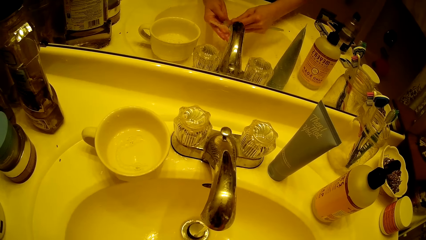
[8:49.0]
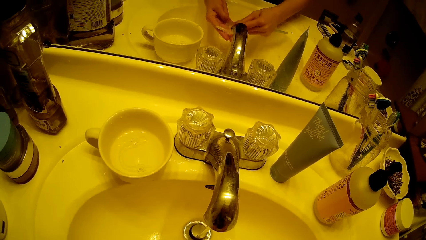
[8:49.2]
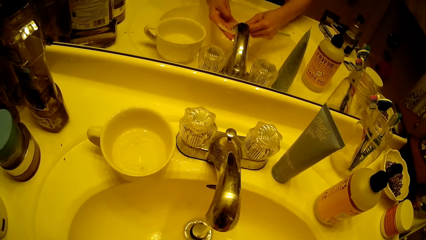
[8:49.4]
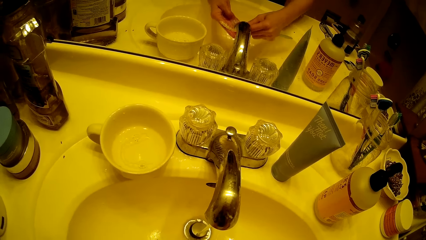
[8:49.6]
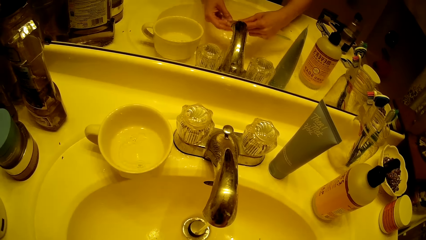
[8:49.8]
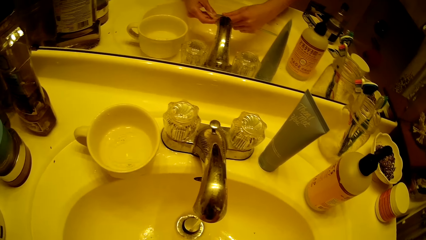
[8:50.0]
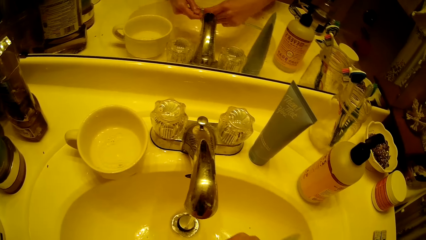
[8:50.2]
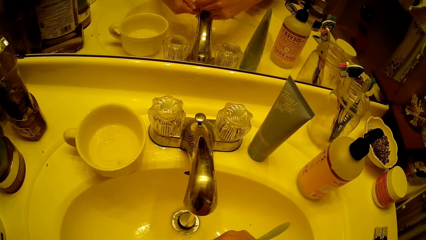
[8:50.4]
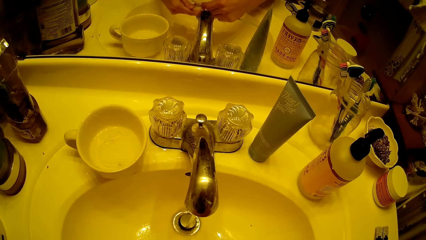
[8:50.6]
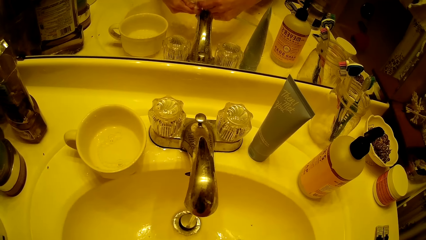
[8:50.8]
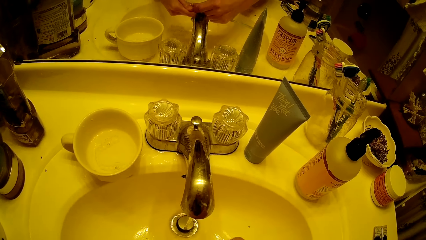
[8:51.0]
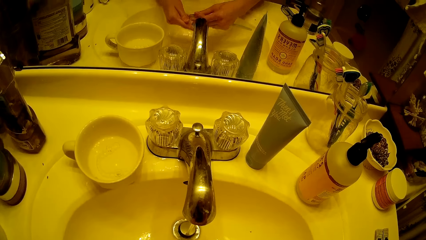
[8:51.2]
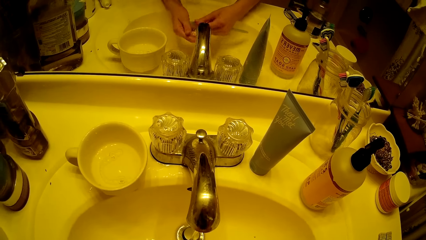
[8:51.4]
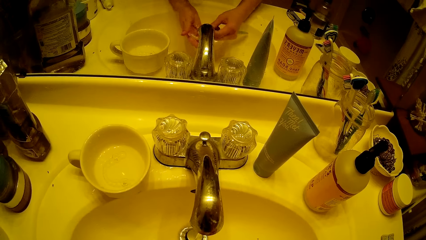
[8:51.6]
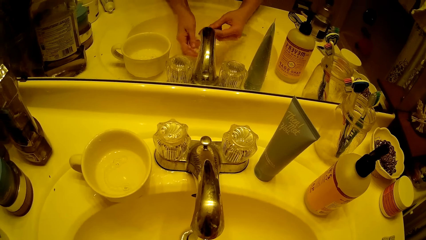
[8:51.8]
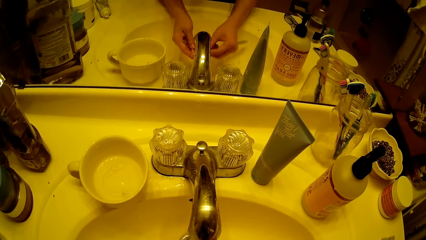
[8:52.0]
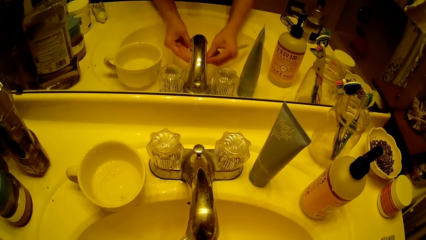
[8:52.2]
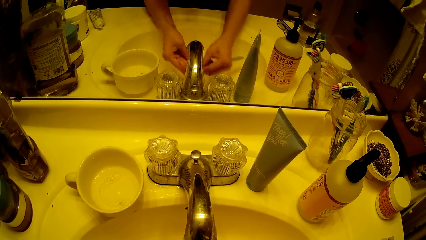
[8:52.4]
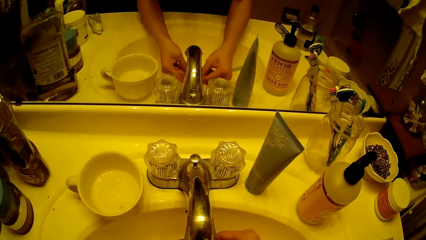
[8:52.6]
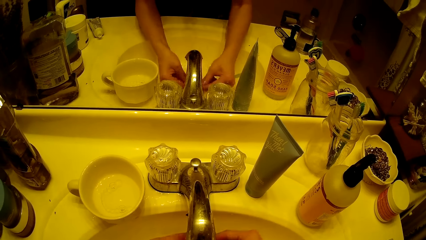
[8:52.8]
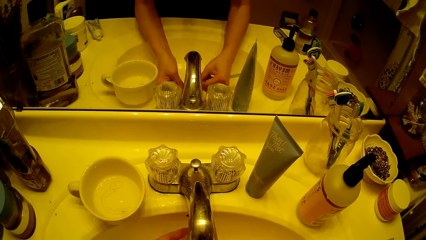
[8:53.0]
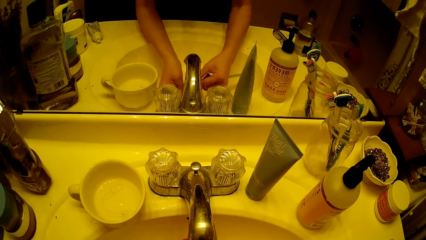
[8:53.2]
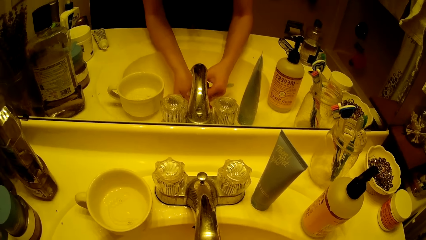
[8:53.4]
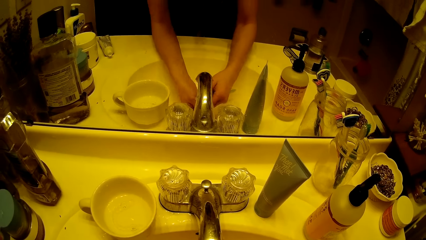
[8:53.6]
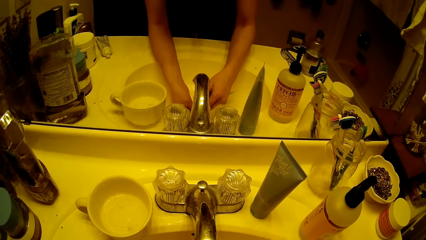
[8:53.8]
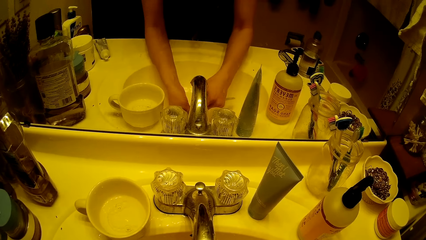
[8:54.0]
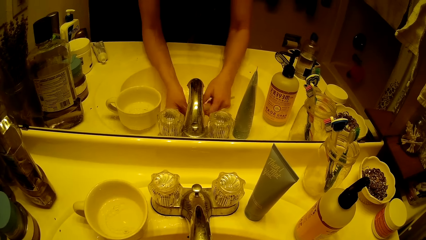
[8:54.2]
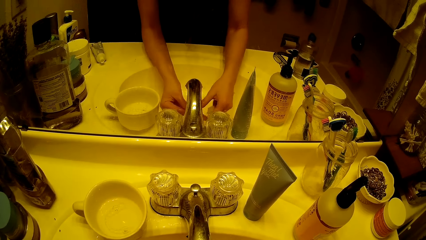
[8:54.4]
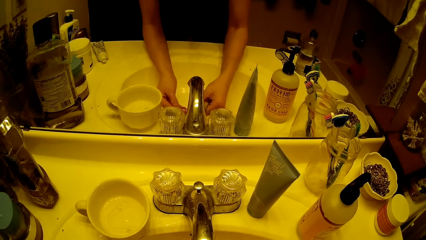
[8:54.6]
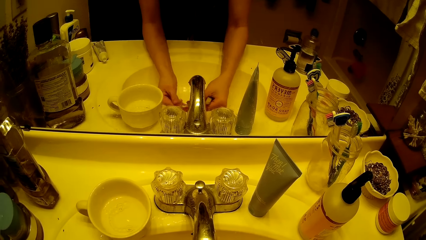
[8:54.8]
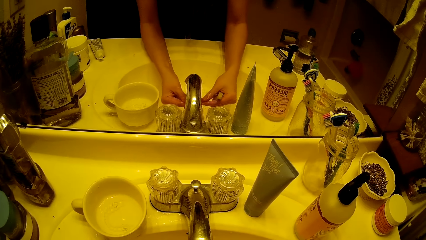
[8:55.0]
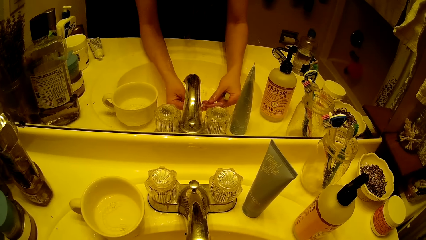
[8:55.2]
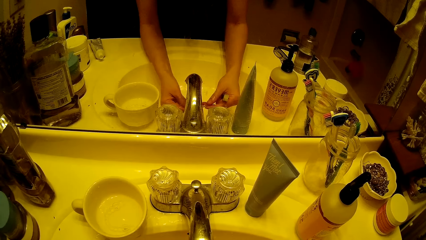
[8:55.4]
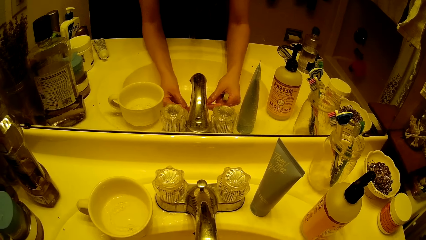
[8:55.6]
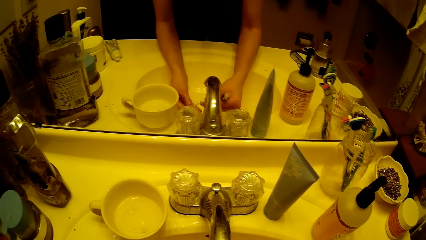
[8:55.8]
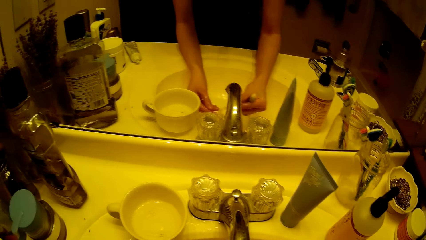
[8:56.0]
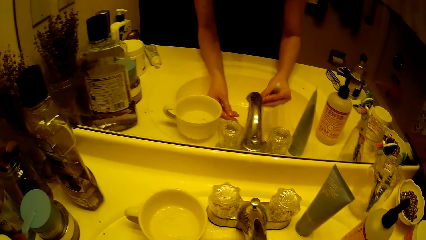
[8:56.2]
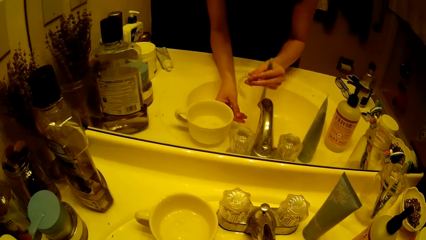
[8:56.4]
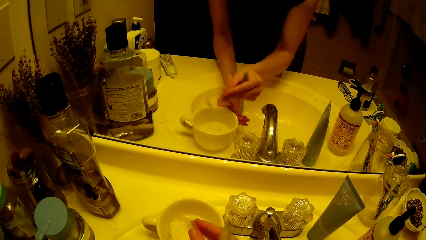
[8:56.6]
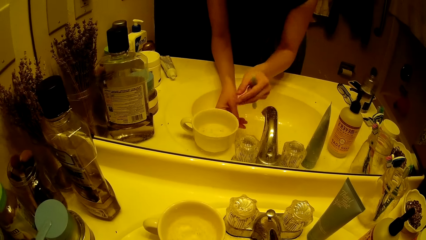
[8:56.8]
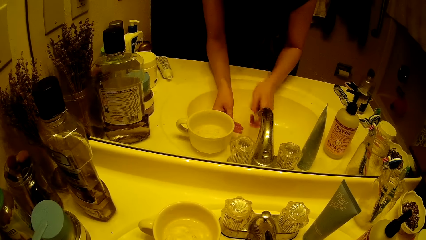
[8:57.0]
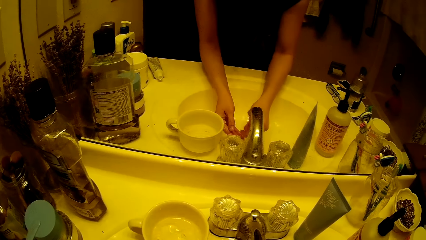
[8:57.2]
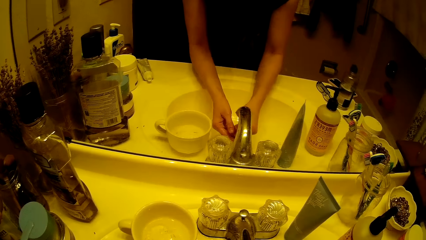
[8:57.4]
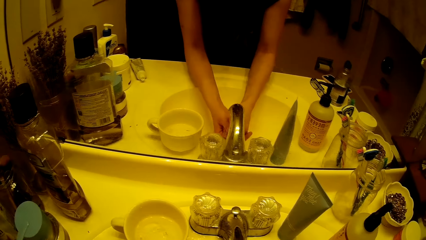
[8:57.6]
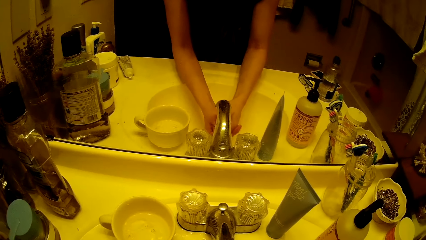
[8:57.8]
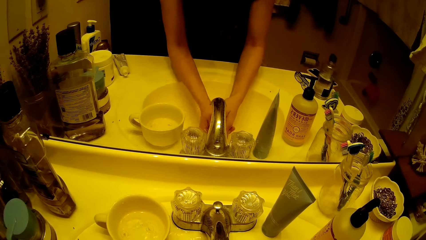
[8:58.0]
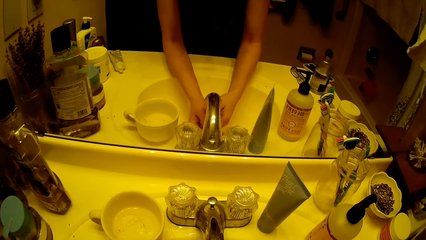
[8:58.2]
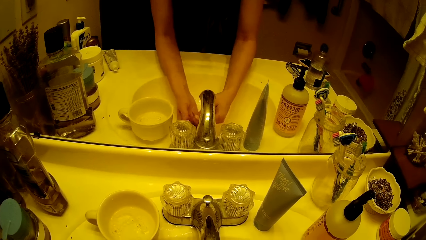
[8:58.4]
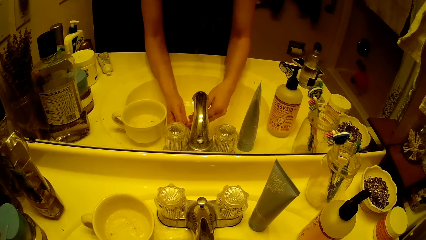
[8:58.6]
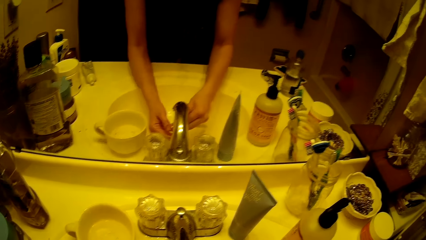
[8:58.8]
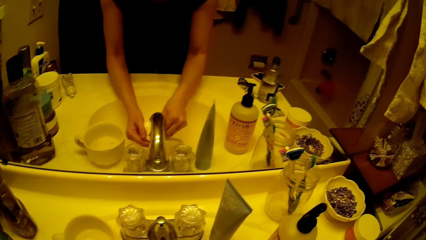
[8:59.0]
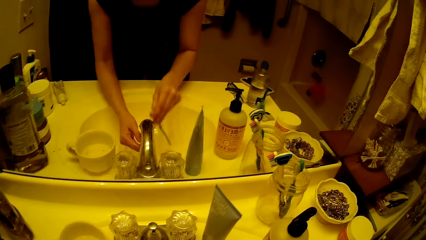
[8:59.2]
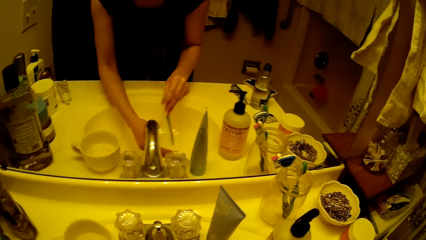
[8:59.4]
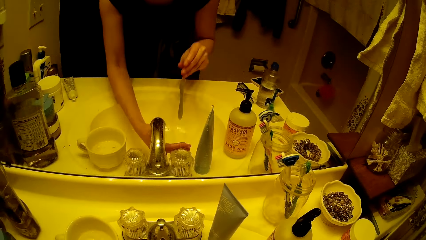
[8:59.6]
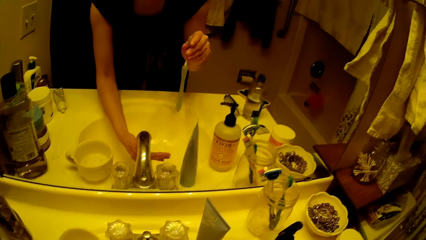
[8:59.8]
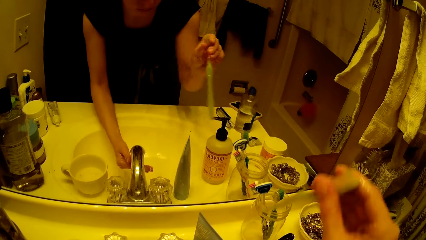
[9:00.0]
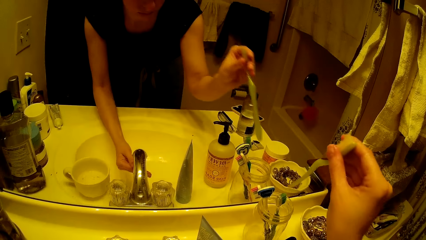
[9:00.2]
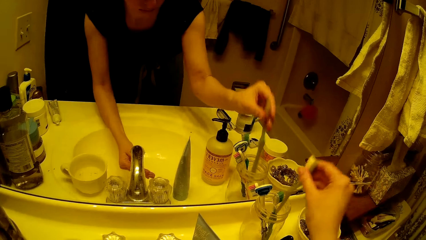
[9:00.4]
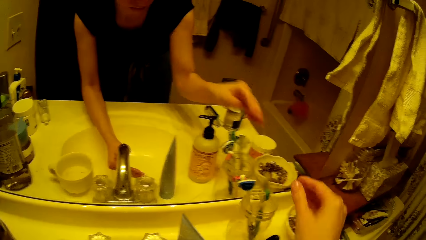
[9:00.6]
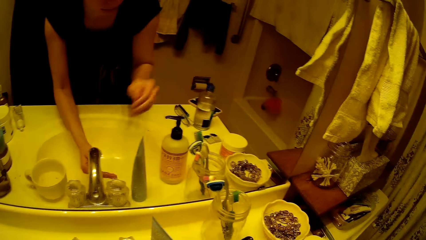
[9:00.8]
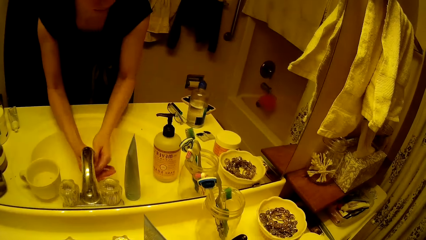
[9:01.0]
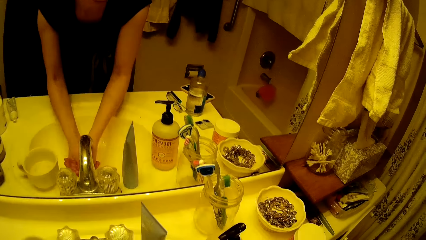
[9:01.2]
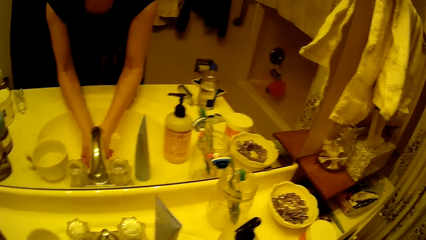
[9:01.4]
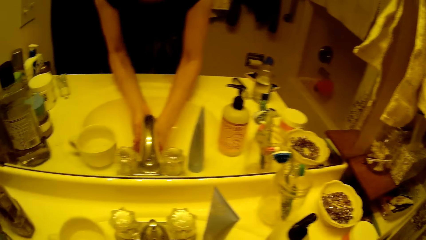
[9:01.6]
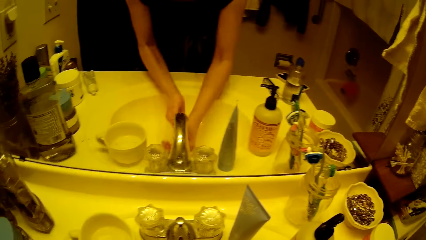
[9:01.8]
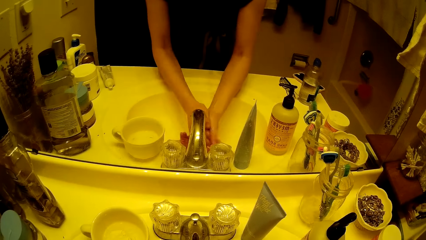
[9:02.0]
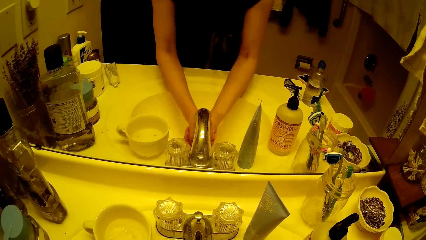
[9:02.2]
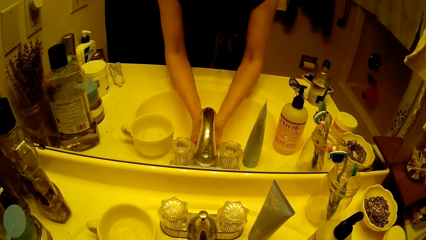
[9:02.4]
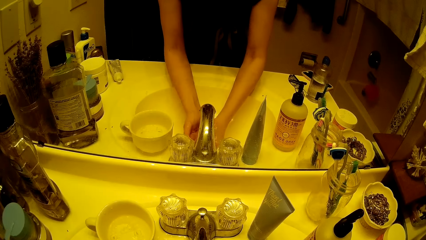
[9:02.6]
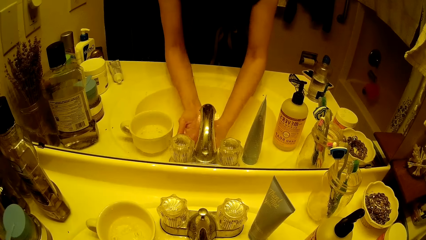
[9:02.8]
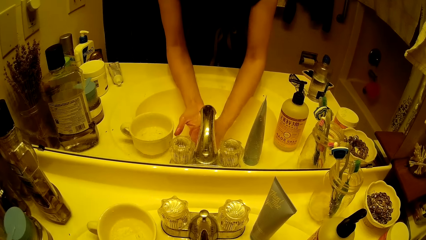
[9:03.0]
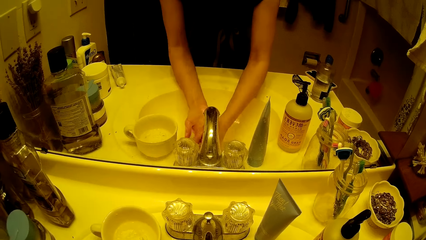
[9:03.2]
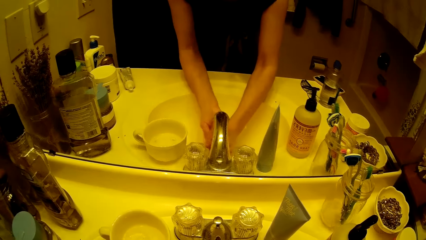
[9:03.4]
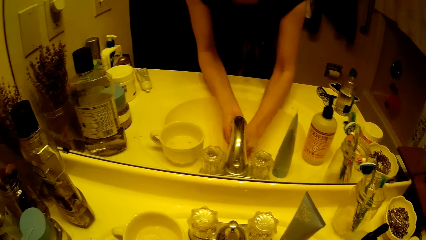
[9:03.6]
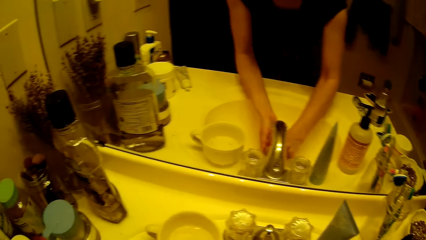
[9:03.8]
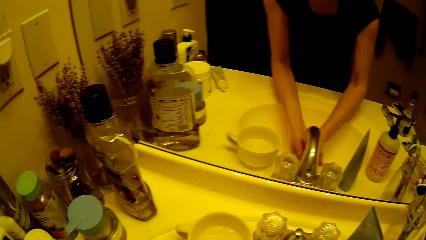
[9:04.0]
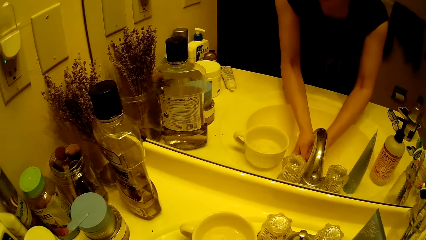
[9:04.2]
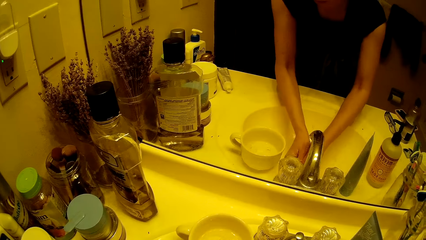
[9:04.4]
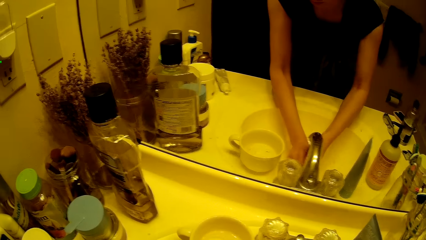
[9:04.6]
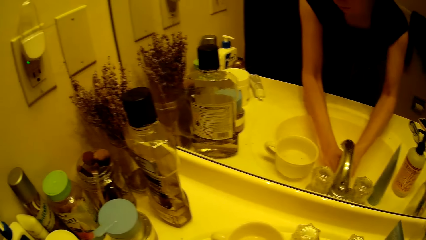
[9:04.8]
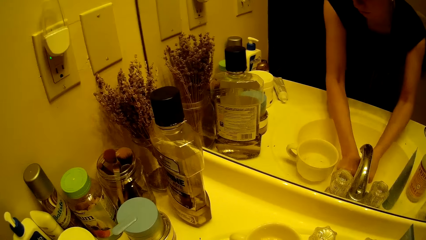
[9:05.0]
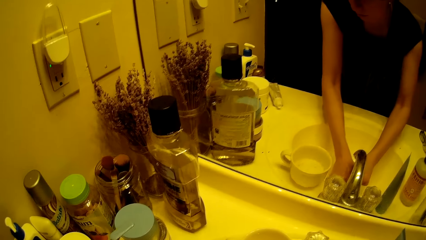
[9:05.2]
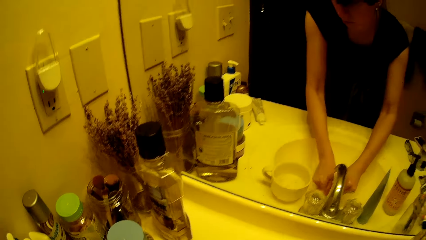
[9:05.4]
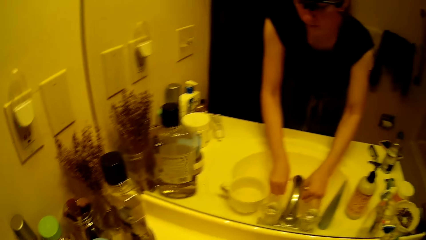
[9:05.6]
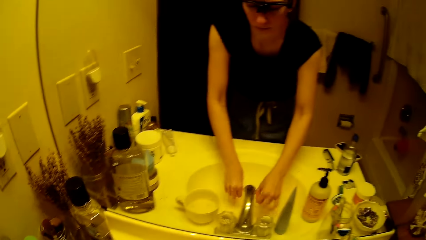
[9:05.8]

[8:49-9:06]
The camera wearer rinses the braces with both hands. She drops the braces in the cup on the wash hand basin with her right hand. She rinses the brush in both hands. She drops the brush in the transparent cup with her left hand. She rinses her hands.
